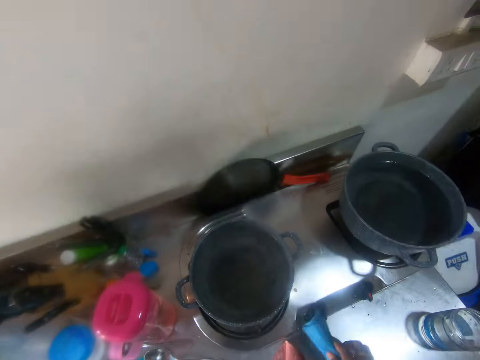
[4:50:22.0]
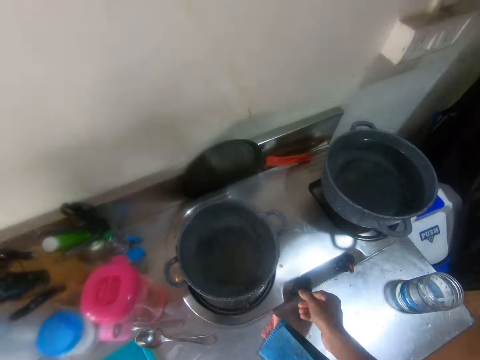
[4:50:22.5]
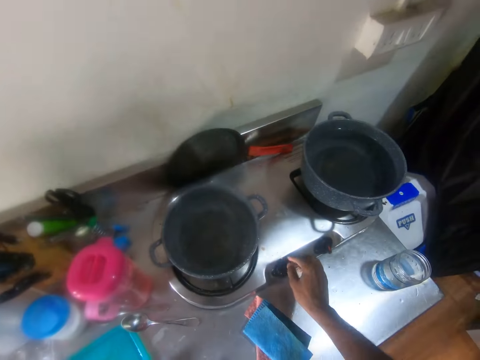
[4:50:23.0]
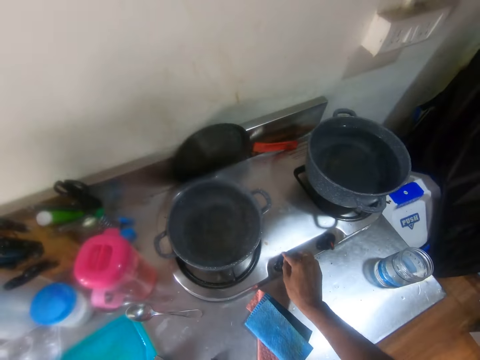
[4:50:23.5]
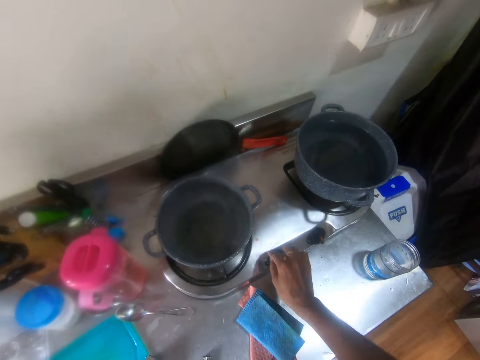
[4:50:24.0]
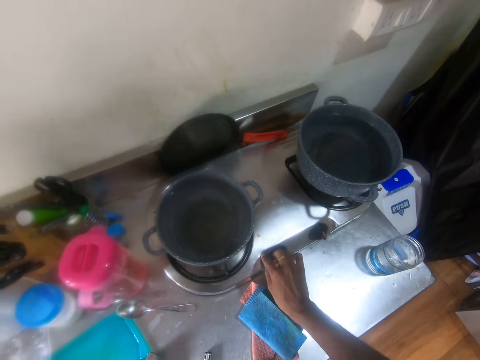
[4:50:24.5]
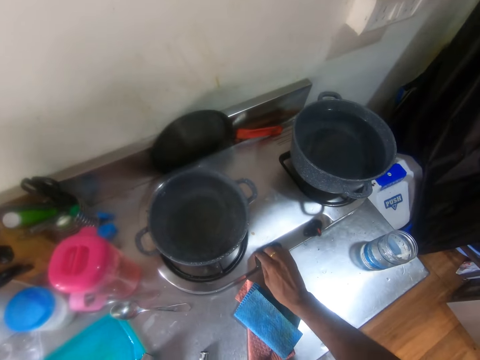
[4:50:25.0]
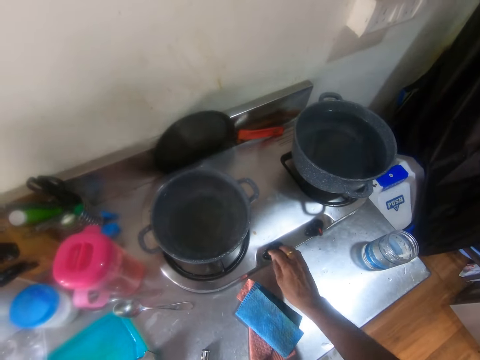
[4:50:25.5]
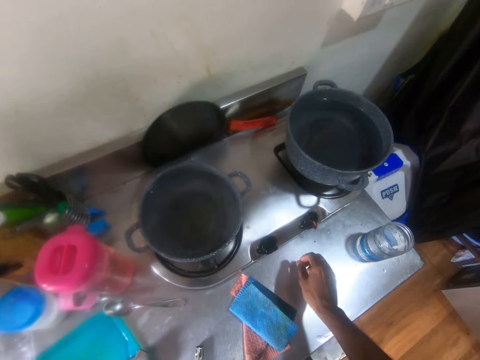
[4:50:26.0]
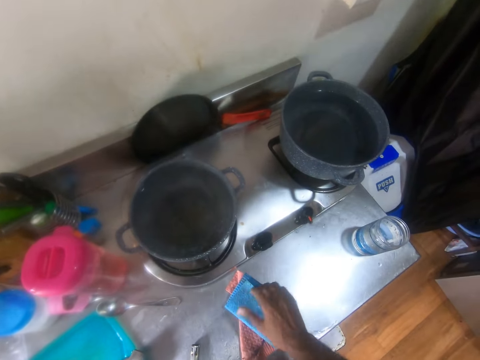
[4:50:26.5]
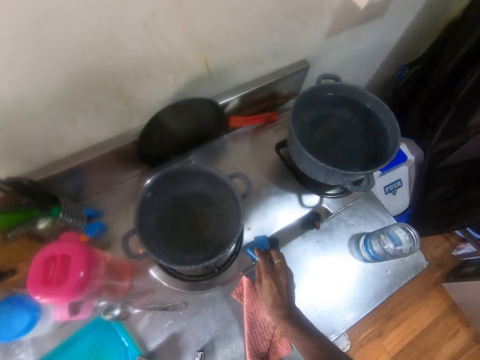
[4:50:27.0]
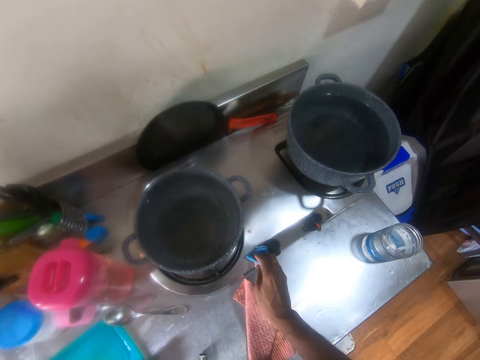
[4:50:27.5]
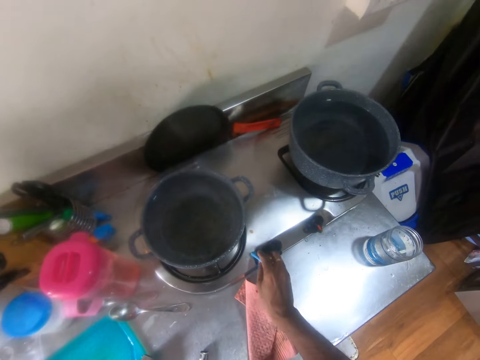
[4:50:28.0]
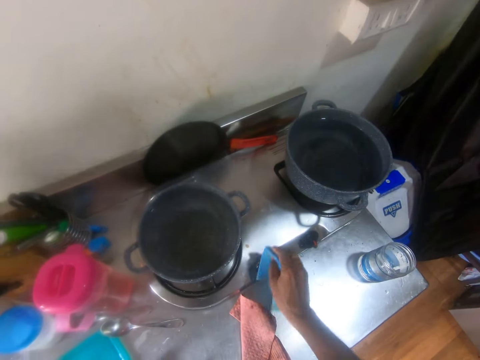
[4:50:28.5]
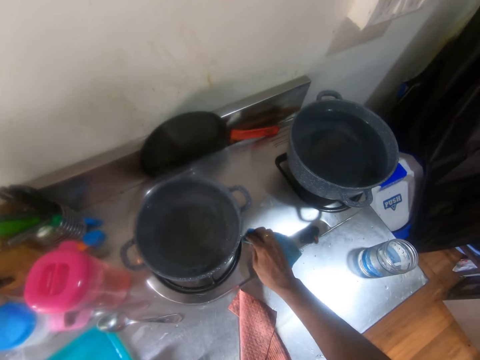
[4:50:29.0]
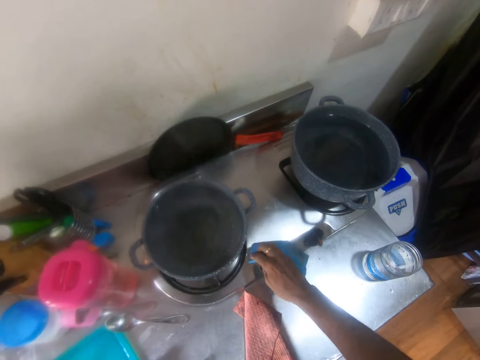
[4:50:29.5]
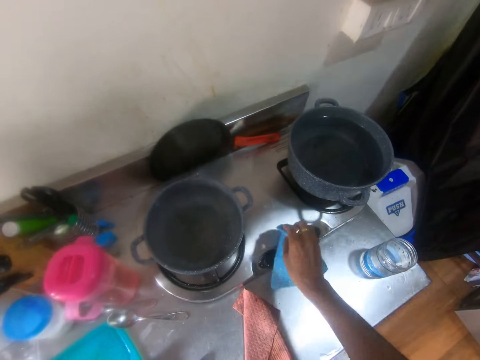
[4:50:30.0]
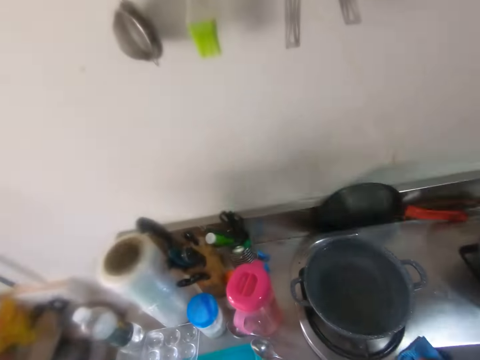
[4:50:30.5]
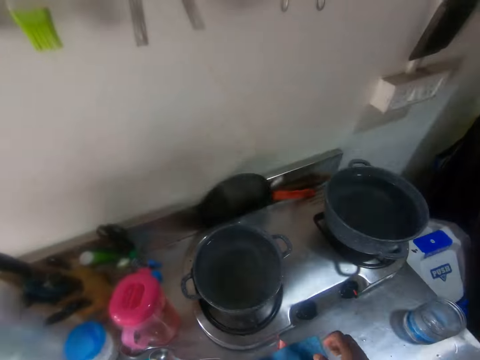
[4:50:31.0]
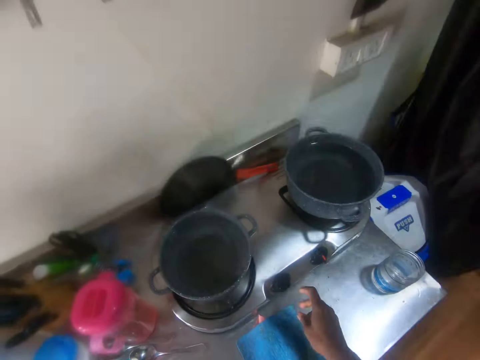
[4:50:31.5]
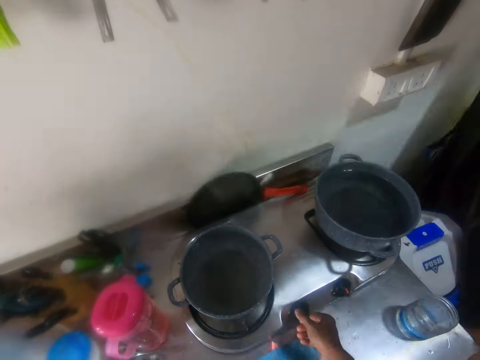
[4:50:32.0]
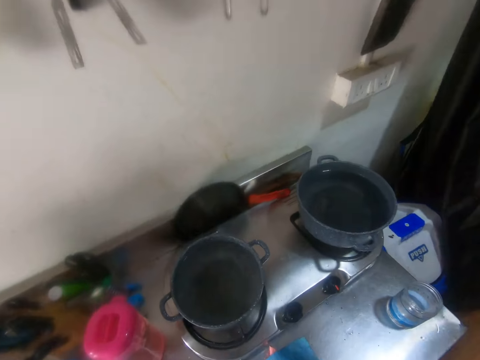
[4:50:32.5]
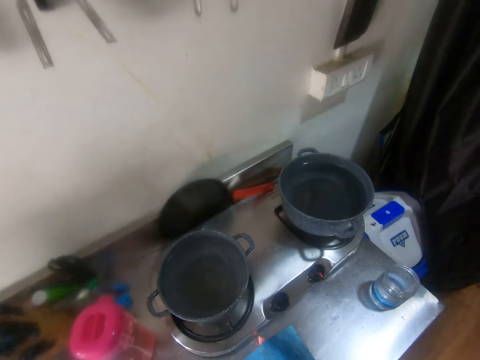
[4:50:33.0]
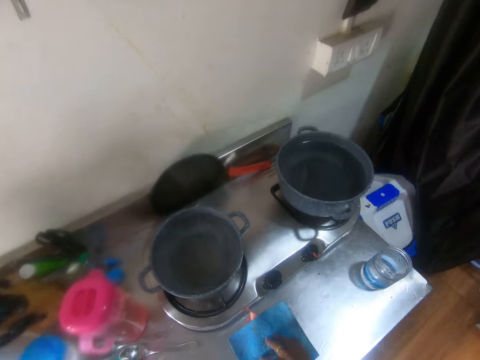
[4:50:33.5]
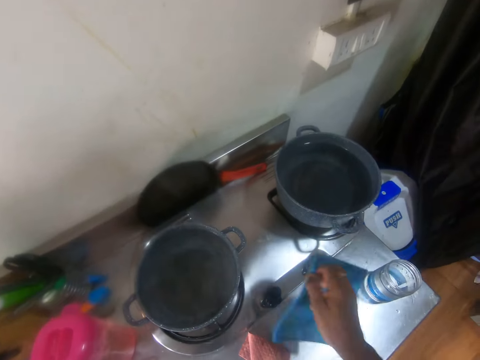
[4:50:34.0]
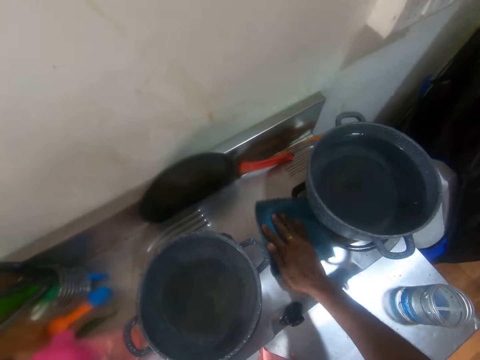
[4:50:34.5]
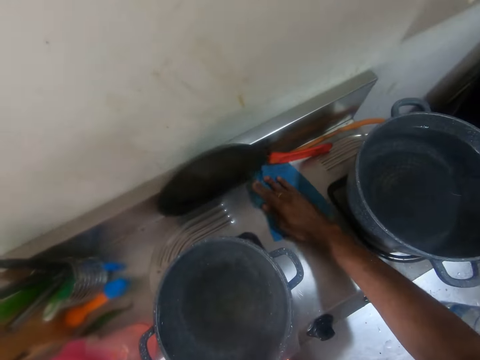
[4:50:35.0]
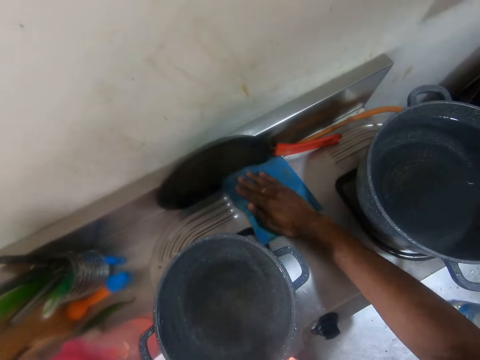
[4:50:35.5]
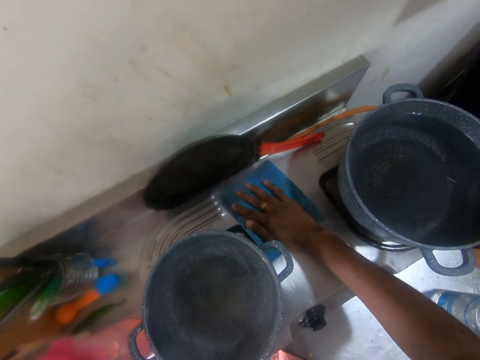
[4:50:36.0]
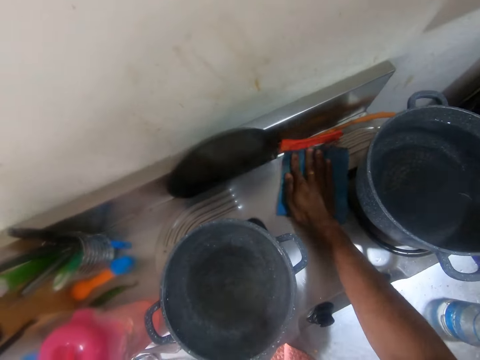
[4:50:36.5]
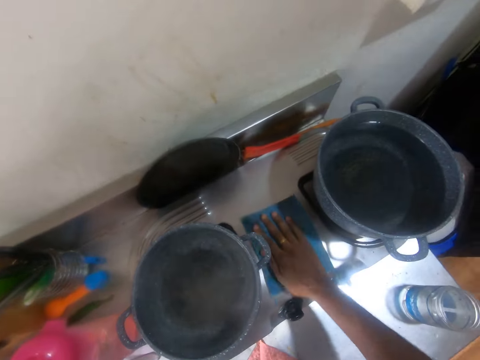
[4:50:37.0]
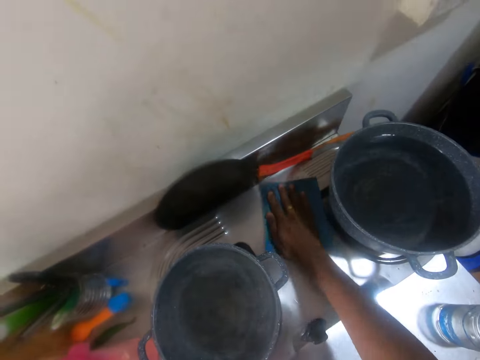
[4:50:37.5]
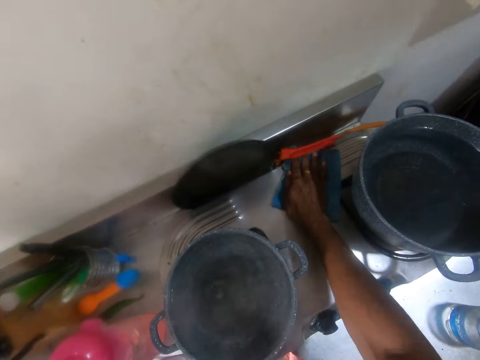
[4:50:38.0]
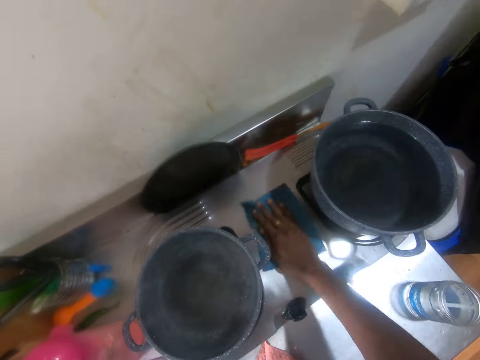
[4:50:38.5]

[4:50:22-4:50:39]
The camera wearer drops the towel in his right hand on the table. He turns off the gas cooker on the table with his right hand. He removes dirt from the gas cooker with his right hand. He drops the dirt in his right hand on the table. He picks up the towel from the table with his right hand. He cleans the gas cooker on the table with the towel in his right hand. He looks around. He drops the towel in his right hand on the table. He turns on the gas cooker on the table with his right hand. He picks up the towel from the table with his right hand. He cleans the gas cooker on the table with the towel in his right hand.

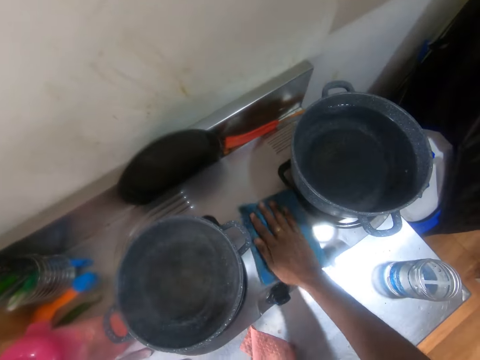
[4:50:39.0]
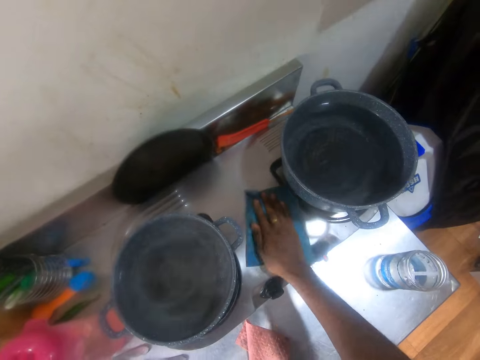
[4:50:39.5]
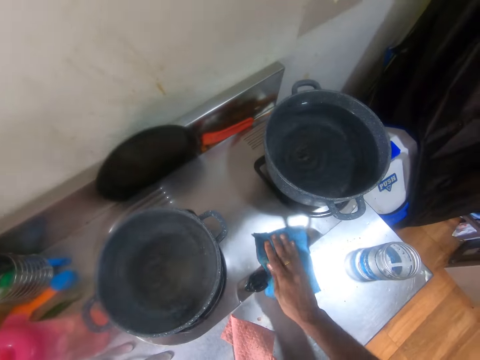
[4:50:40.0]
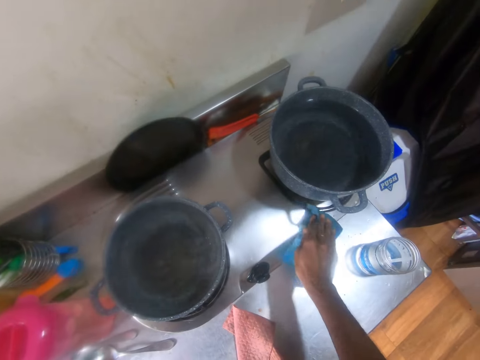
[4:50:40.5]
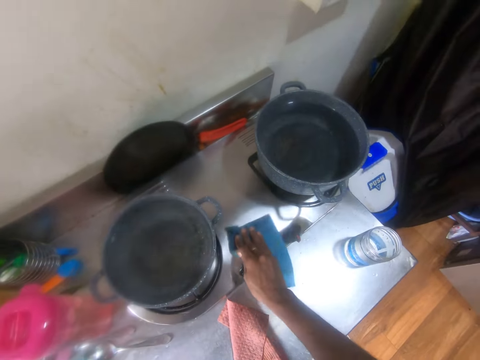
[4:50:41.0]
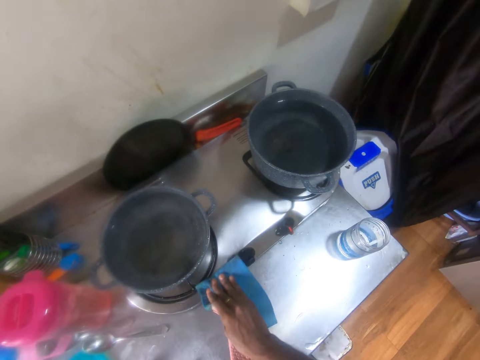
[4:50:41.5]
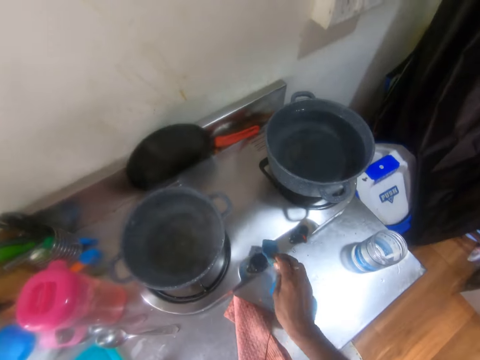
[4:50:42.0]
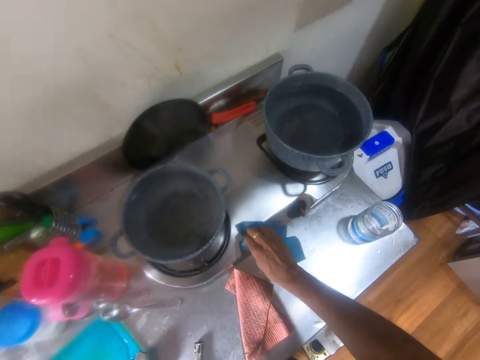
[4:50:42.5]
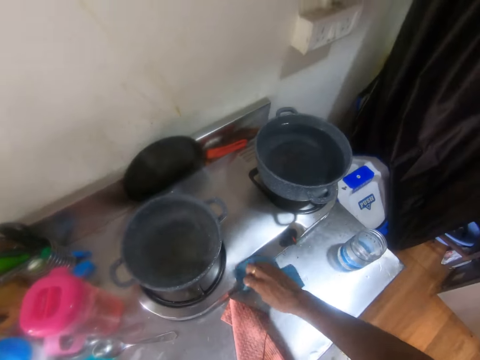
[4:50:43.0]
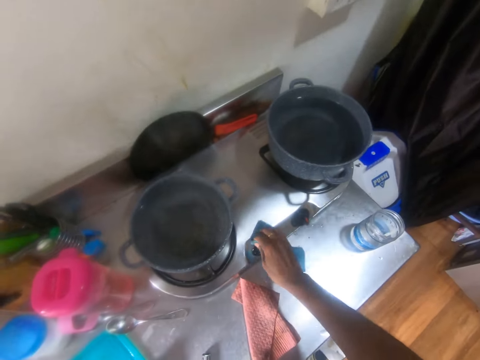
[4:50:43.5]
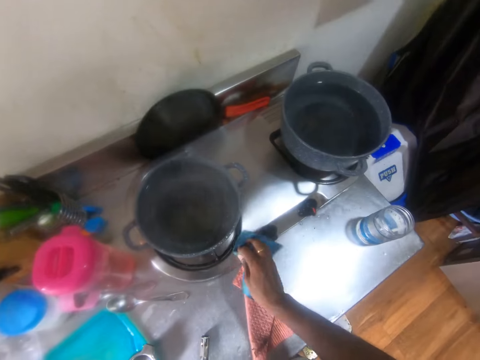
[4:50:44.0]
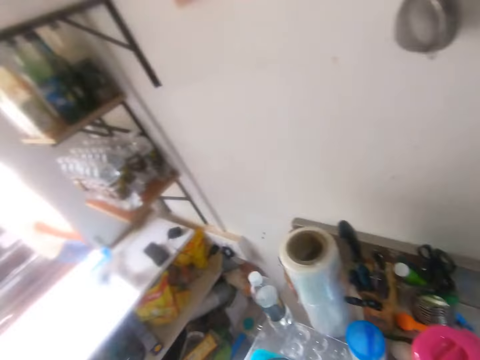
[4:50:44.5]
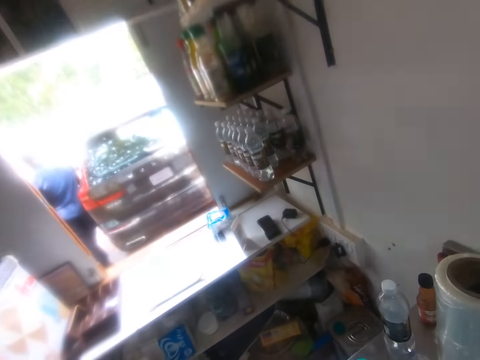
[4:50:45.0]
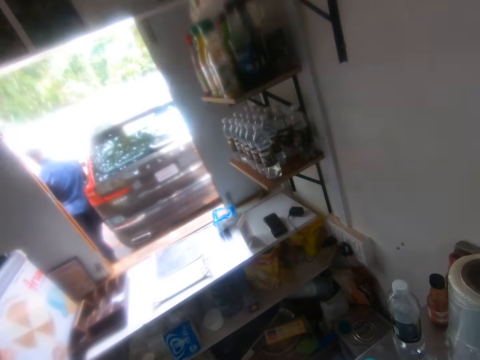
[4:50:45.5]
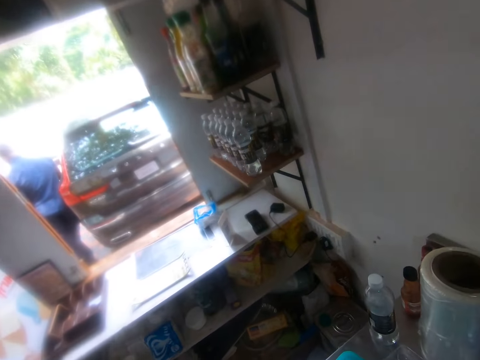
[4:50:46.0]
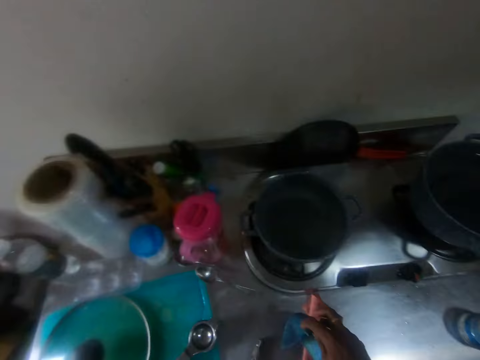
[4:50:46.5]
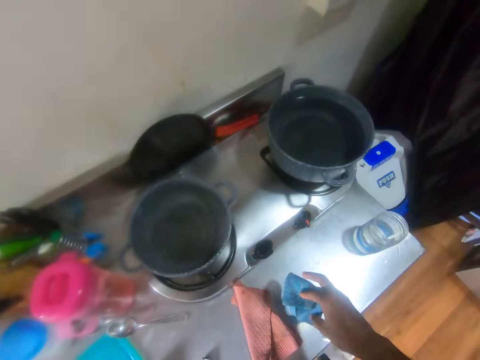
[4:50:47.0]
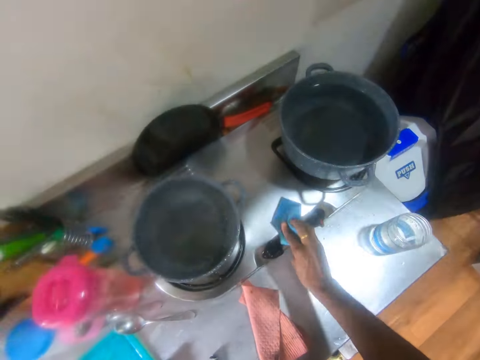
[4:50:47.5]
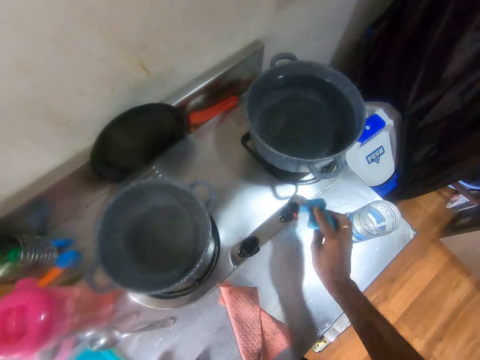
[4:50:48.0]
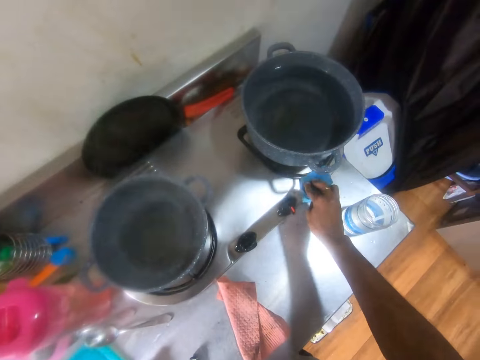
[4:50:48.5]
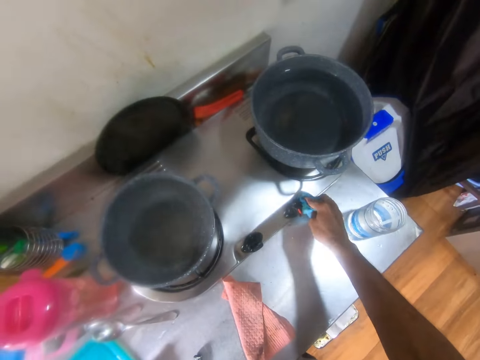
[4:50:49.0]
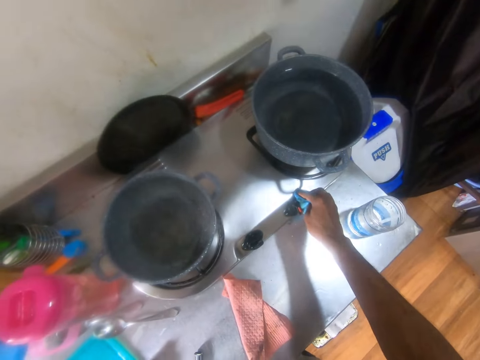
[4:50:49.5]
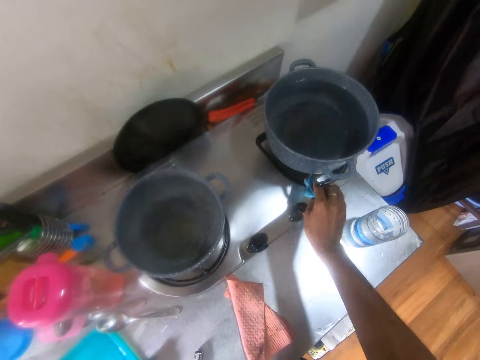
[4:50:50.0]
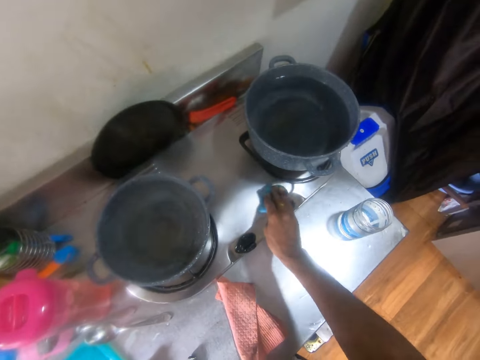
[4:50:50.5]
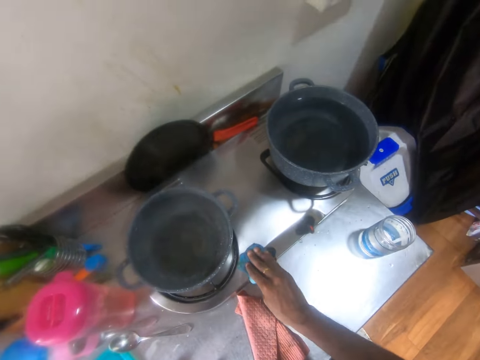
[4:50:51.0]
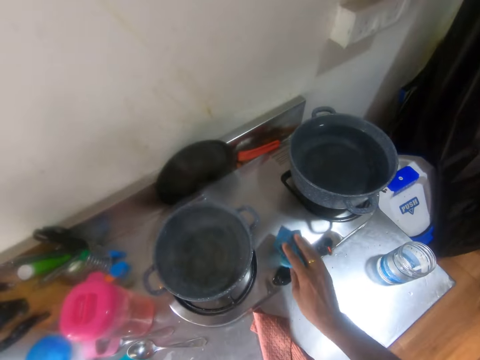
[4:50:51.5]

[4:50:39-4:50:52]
The camera wearer looks around. He looks around again. He cleans the gas cooker on the table with the cloth in his right hand.
